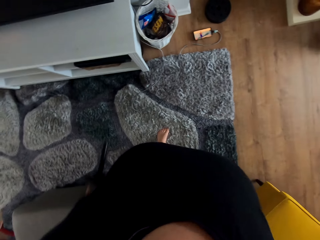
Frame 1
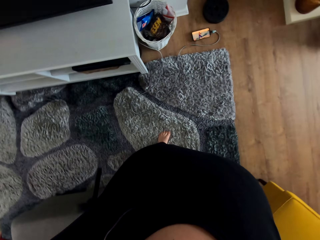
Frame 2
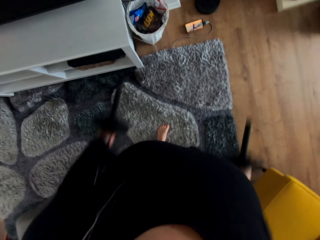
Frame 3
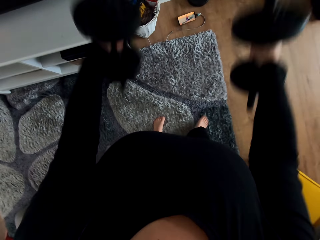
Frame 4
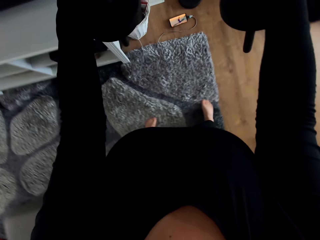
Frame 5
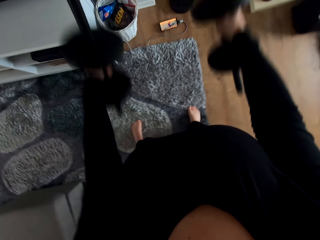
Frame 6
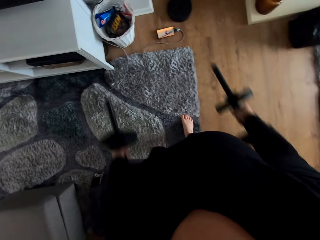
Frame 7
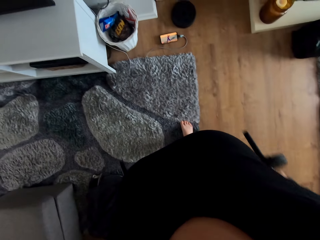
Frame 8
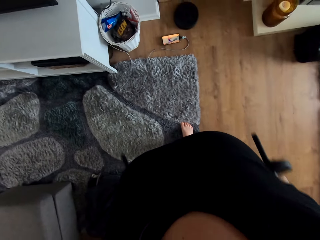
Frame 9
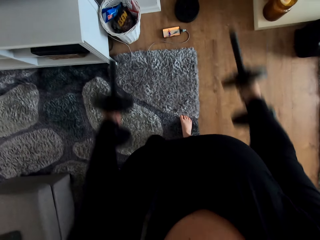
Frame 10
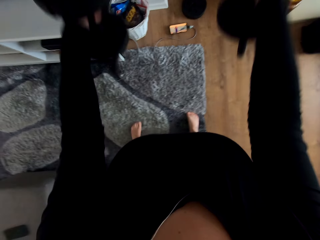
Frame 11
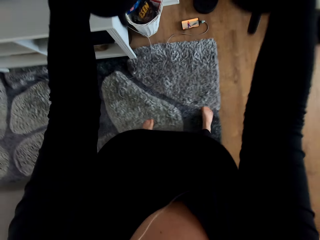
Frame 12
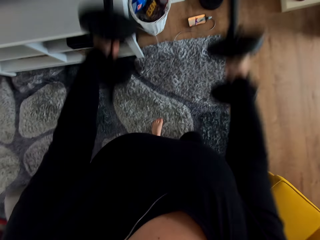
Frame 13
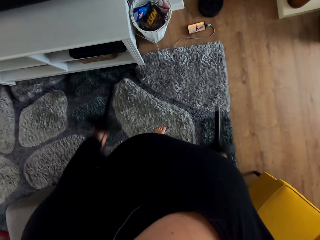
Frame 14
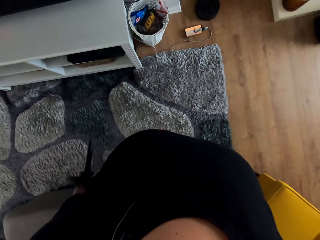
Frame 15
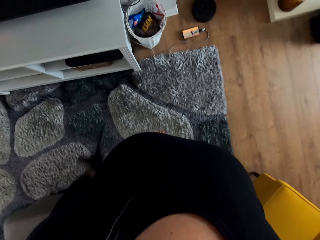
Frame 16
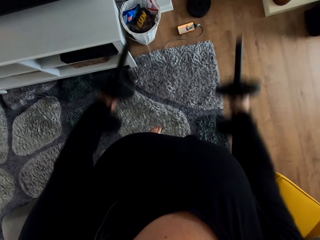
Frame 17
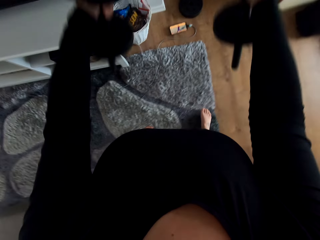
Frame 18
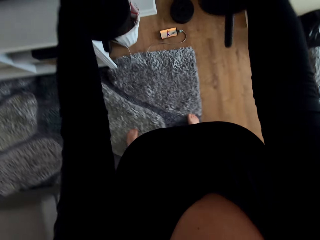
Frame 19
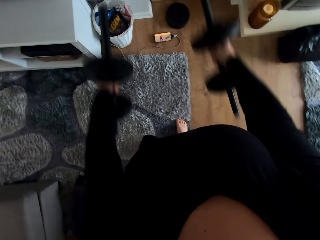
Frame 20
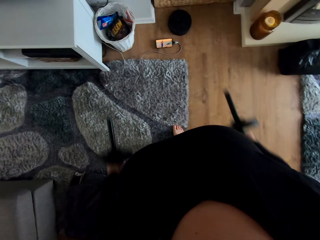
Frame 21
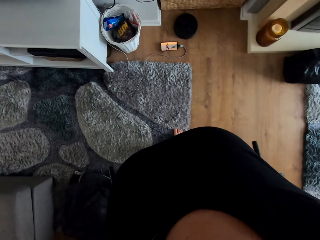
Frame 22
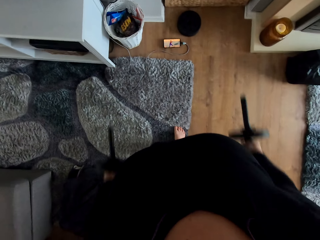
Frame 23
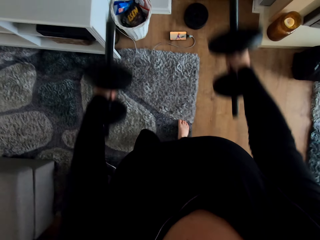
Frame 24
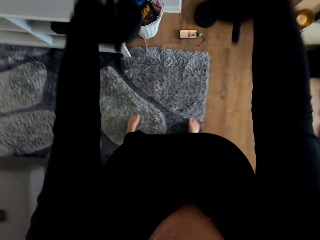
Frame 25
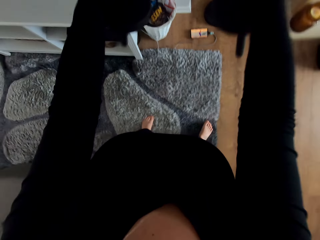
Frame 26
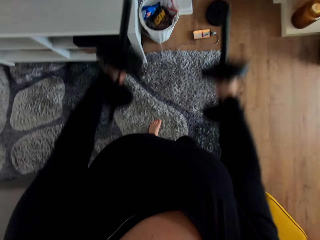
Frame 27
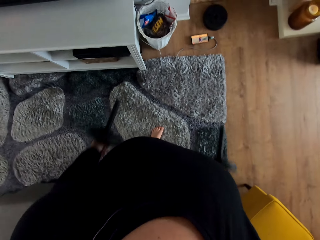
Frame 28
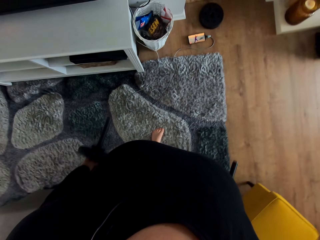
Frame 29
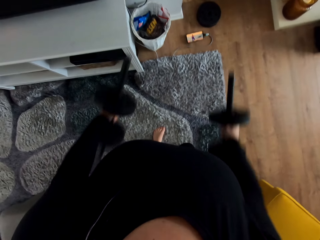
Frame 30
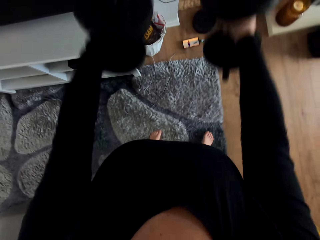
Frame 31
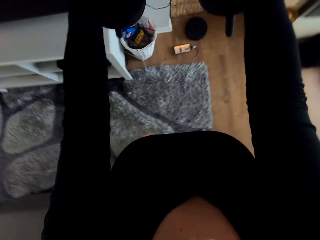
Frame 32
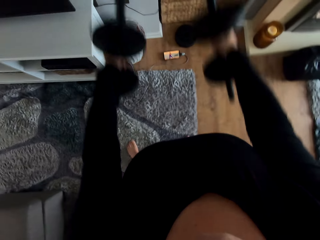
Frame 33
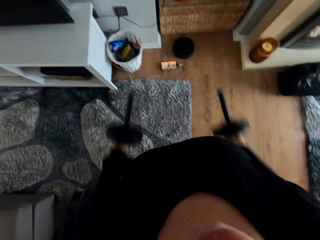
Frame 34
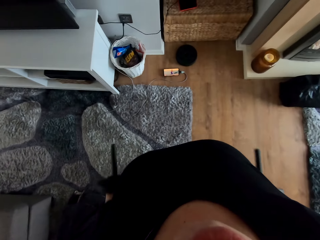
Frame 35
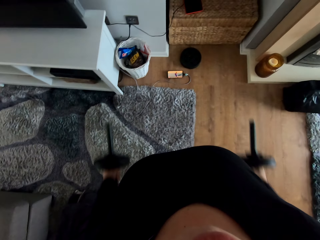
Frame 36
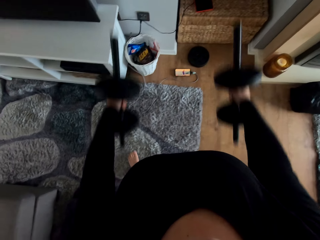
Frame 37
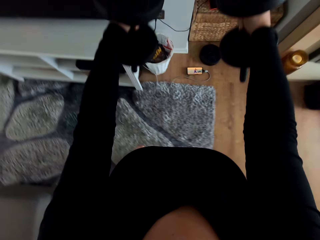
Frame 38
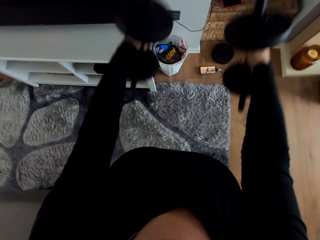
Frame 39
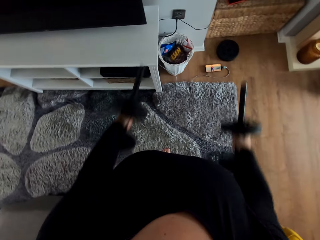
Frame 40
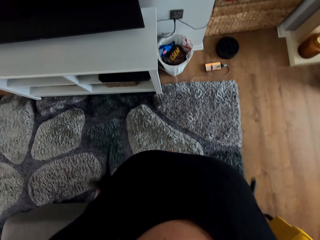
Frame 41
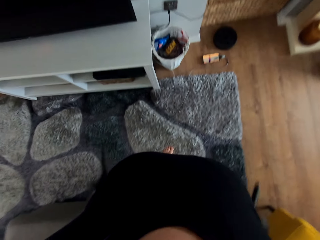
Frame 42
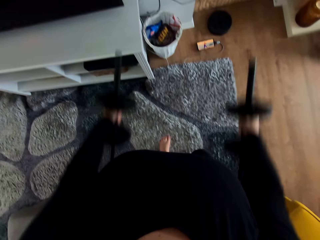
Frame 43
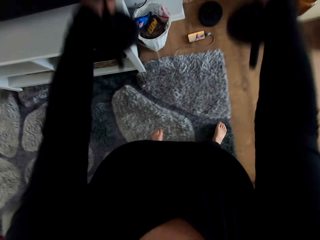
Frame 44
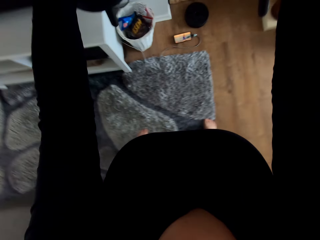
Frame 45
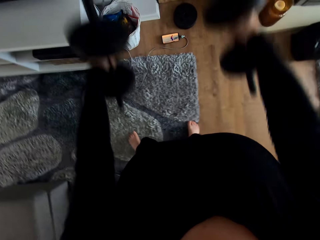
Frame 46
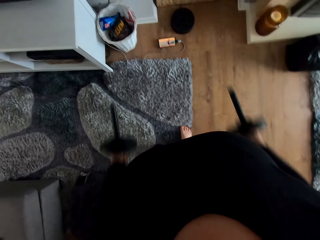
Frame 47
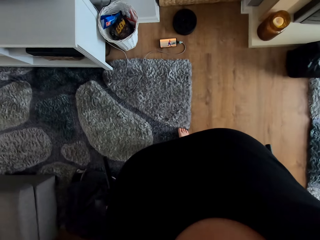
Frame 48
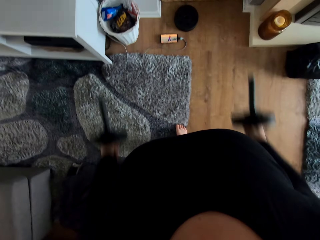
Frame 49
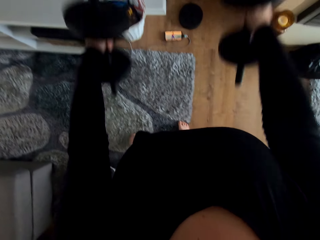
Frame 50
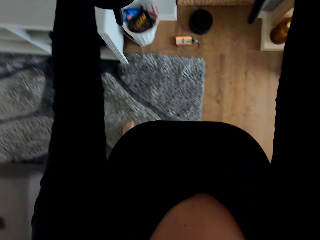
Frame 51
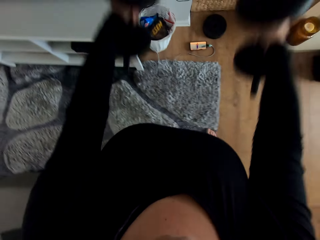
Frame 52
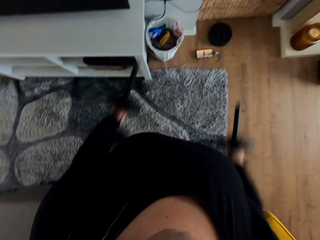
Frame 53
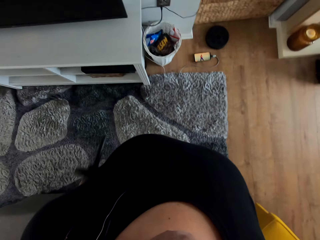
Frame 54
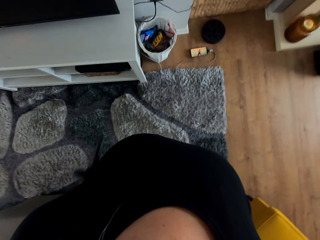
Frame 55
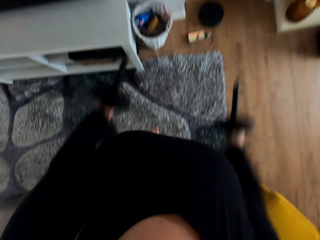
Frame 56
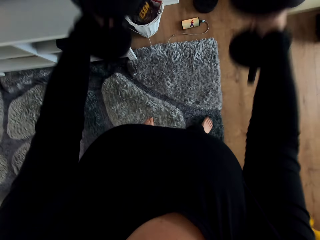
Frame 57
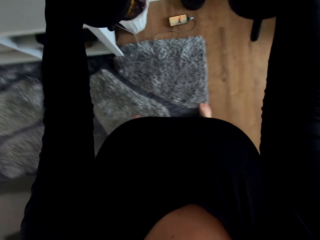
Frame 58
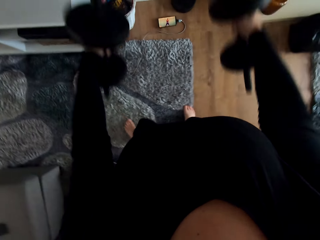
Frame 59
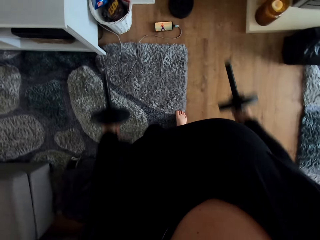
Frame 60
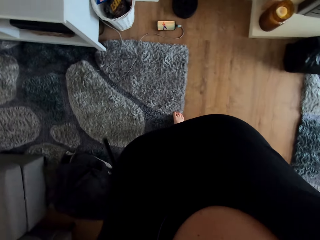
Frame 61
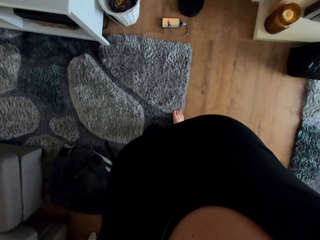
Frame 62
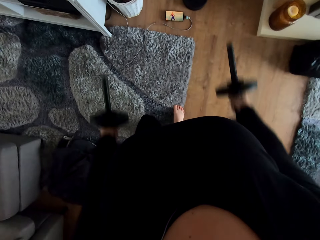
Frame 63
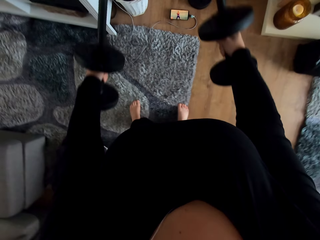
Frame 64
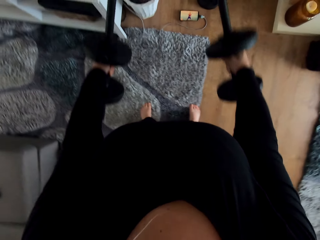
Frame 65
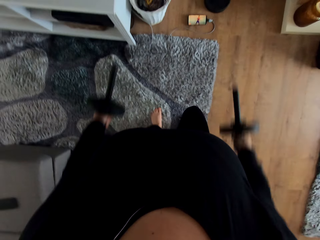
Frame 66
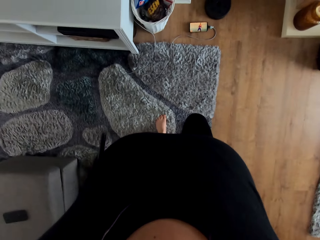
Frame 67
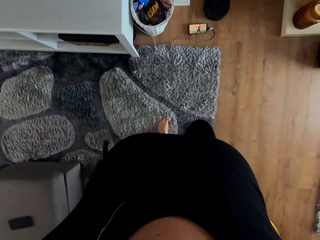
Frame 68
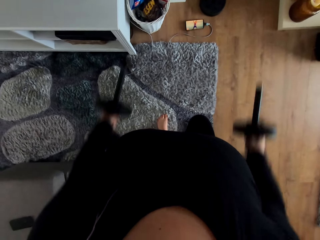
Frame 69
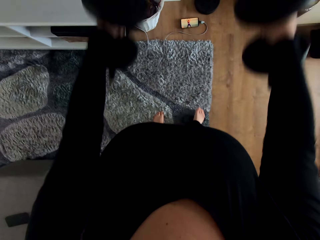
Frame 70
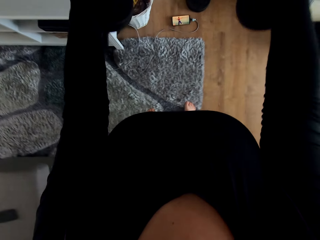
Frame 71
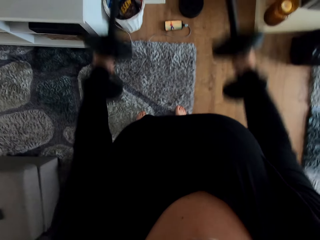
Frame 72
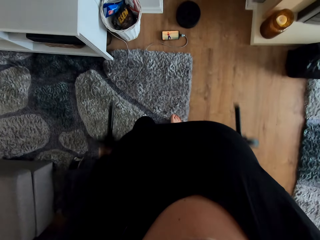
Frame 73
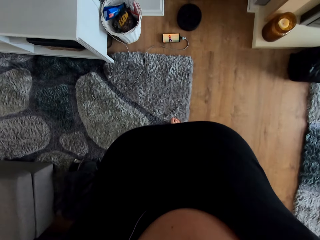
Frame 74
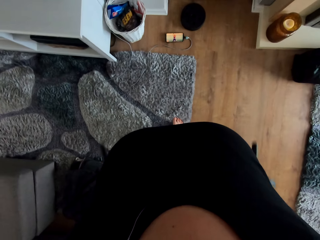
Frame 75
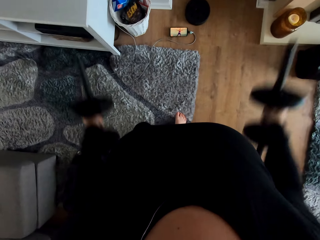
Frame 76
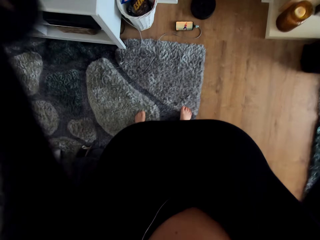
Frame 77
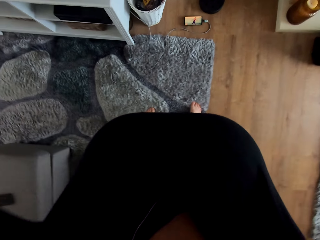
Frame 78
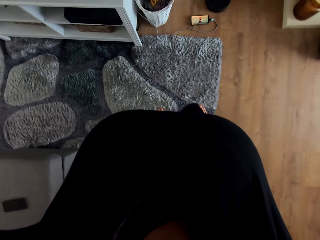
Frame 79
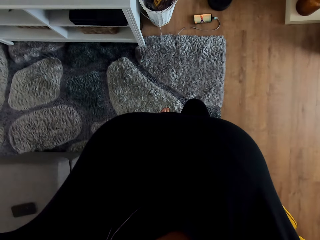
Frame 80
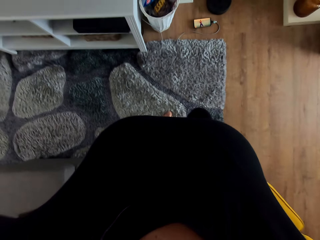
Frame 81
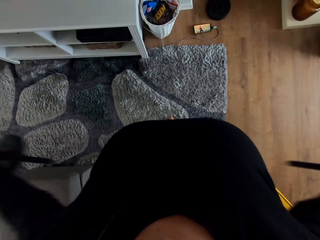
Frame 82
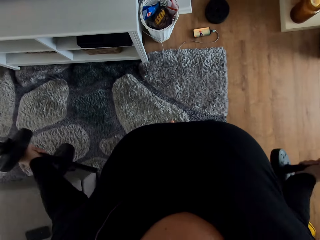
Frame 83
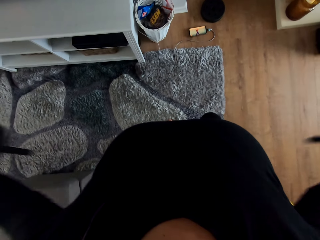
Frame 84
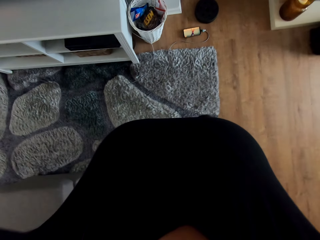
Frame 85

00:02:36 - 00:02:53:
The camera wearer exercises. They swing the dumbbells. They move the dumbbells sideways.

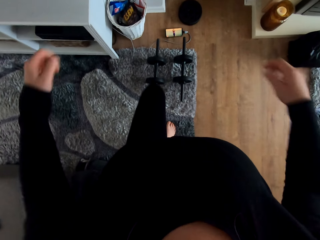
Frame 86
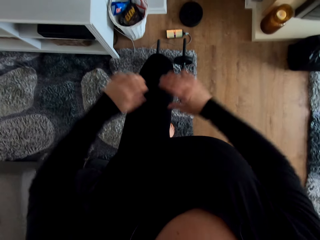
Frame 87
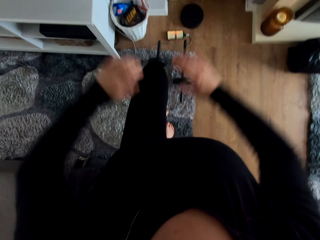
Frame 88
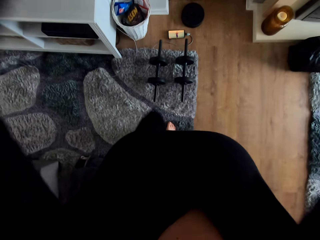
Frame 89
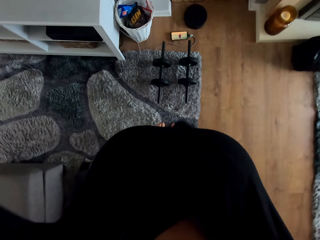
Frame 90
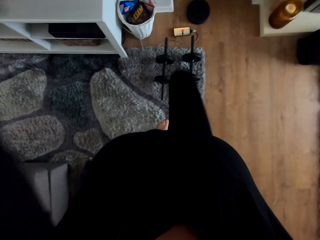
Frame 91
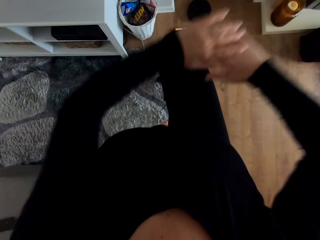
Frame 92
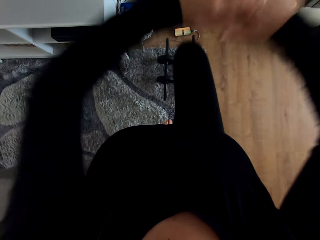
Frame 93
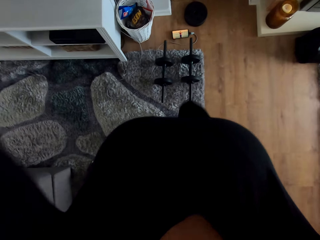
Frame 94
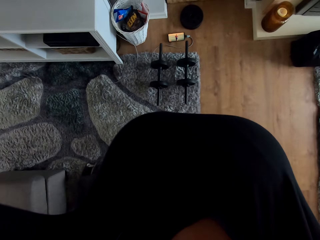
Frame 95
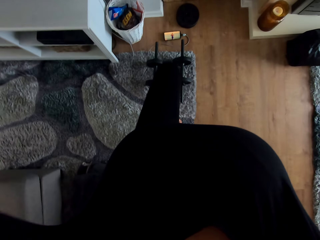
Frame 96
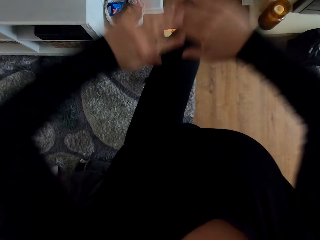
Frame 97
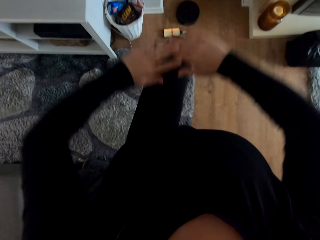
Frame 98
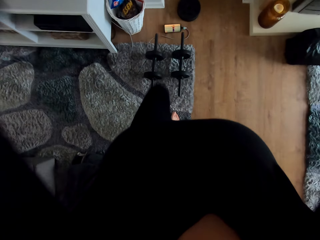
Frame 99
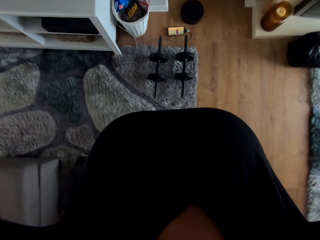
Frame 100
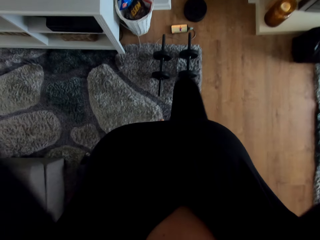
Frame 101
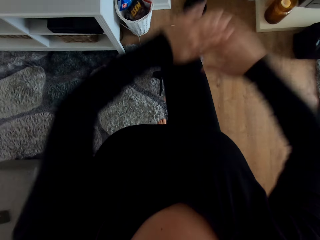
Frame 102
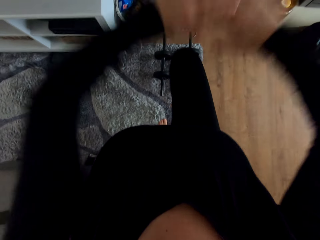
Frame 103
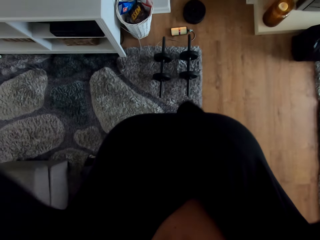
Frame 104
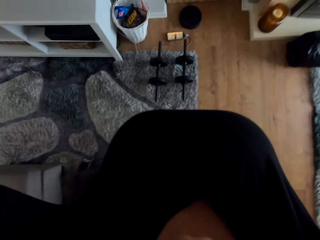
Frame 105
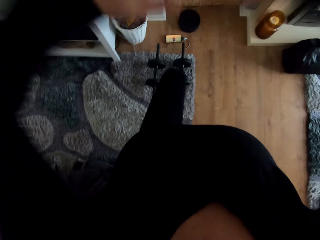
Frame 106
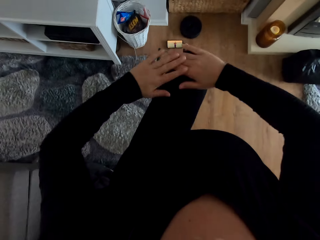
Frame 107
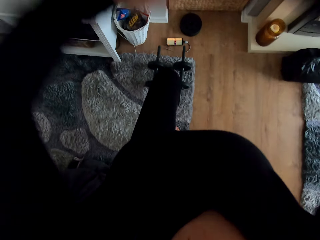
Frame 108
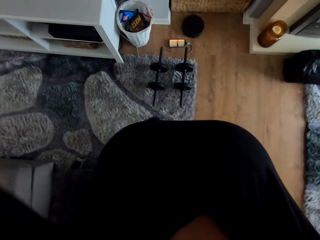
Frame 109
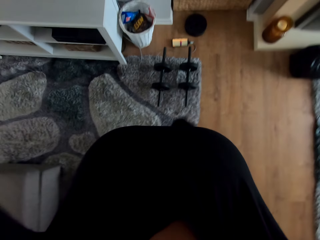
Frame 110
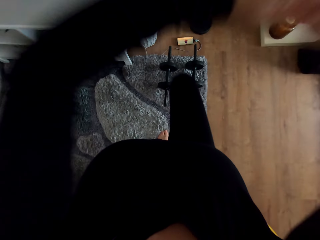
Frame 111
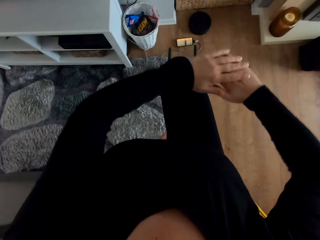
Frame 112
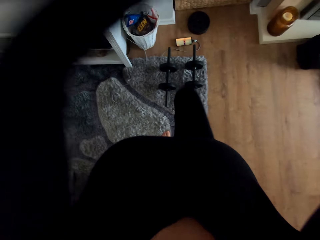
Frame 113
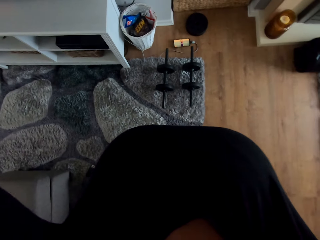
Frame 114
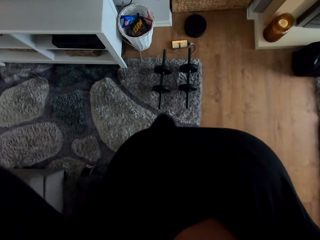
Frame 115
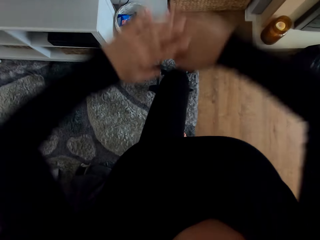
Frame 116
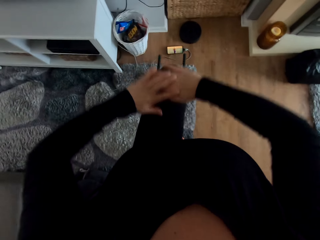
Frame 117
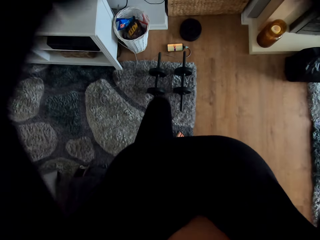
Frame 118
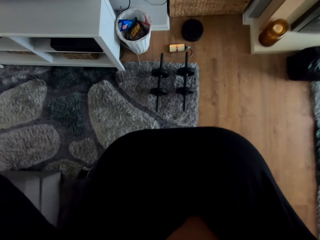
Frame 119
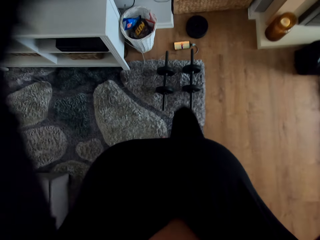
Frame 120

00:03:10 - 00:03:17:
The camera wearer moves the hands and lifts the knees.
